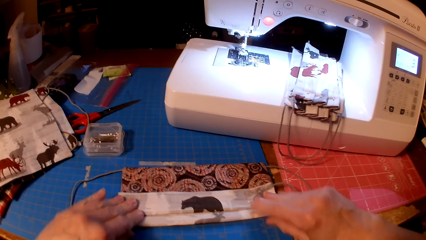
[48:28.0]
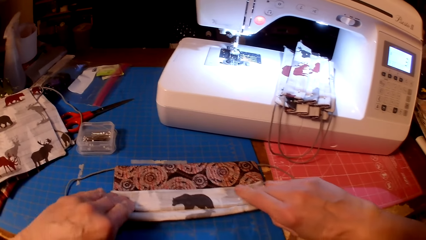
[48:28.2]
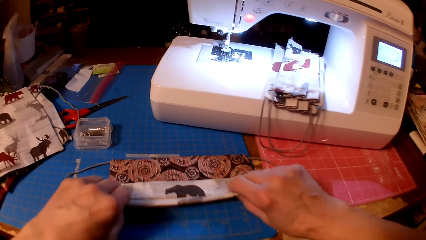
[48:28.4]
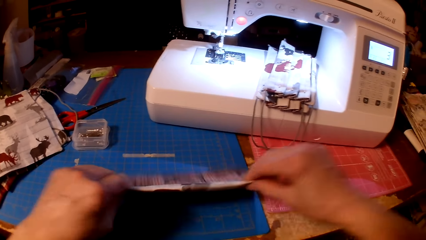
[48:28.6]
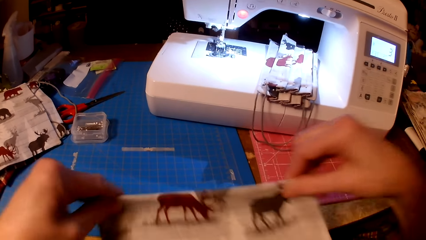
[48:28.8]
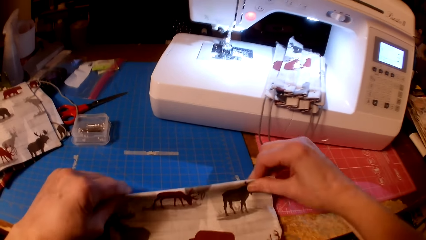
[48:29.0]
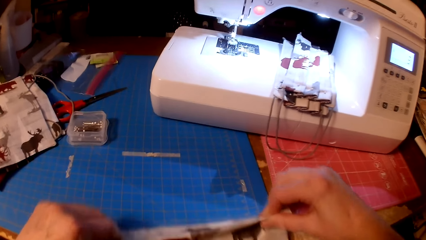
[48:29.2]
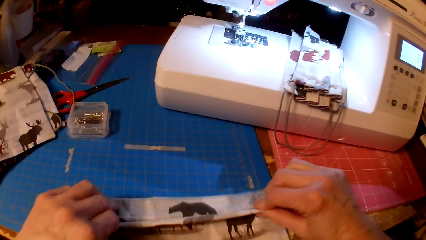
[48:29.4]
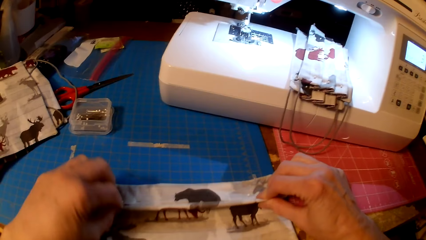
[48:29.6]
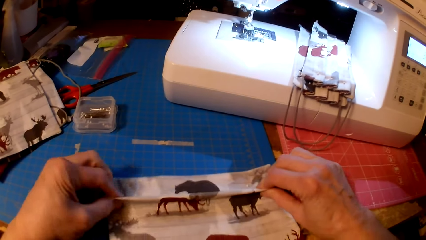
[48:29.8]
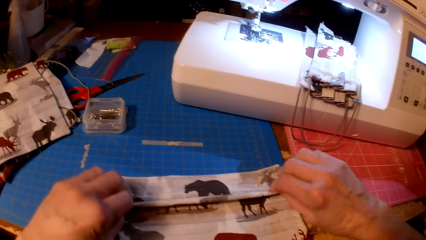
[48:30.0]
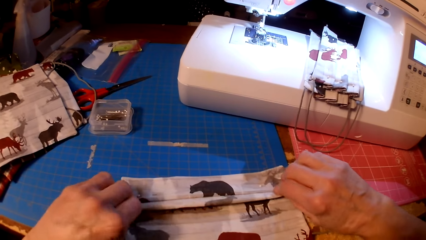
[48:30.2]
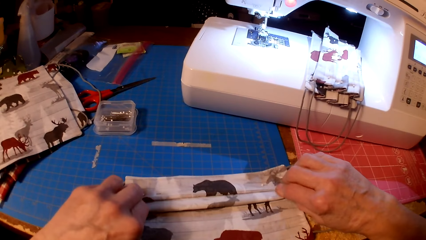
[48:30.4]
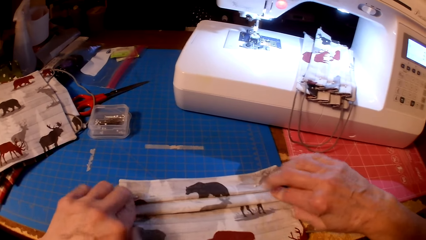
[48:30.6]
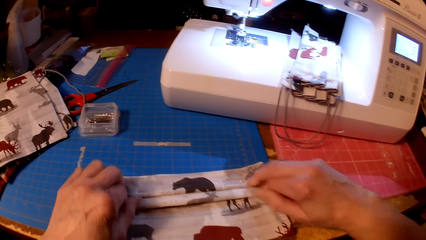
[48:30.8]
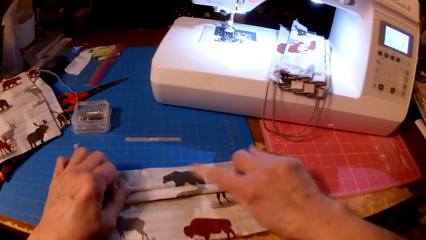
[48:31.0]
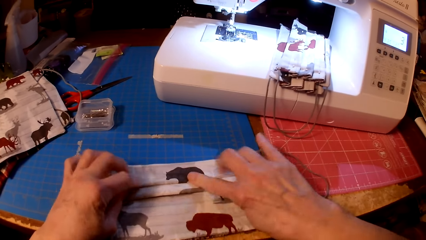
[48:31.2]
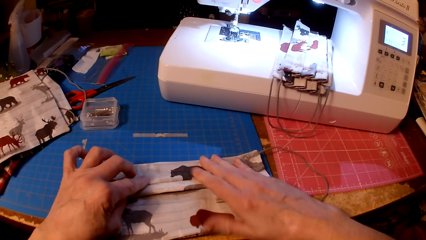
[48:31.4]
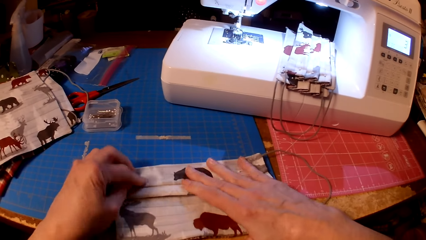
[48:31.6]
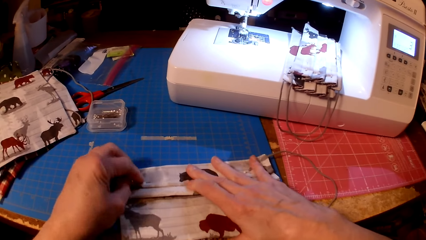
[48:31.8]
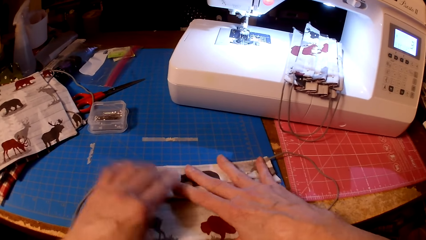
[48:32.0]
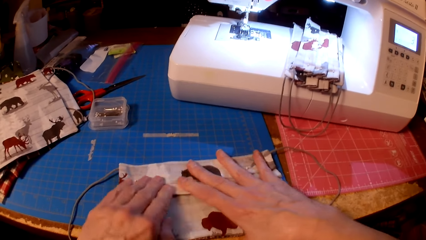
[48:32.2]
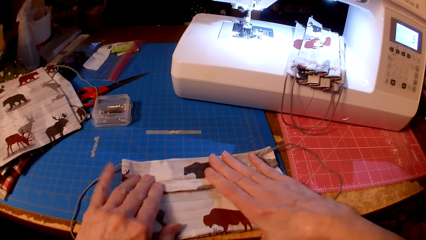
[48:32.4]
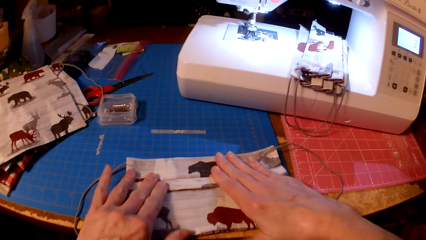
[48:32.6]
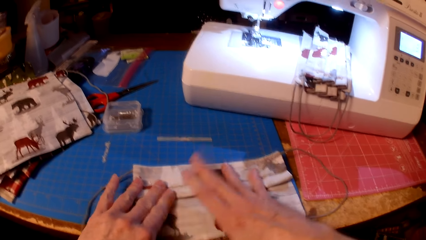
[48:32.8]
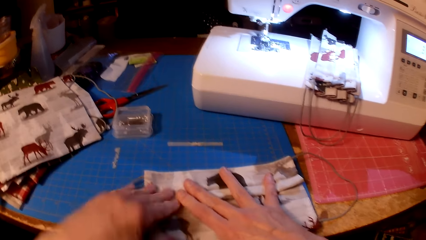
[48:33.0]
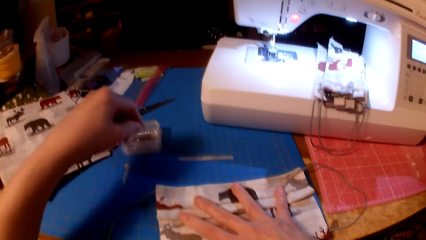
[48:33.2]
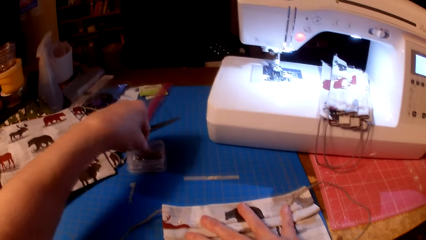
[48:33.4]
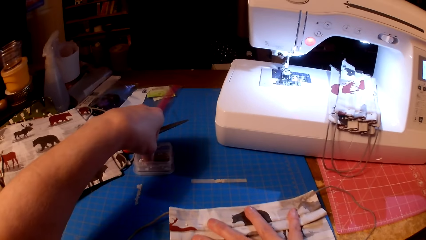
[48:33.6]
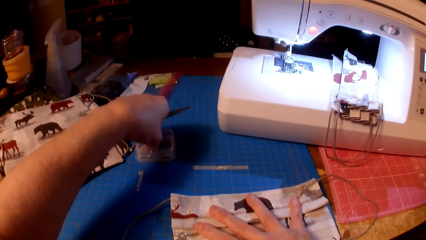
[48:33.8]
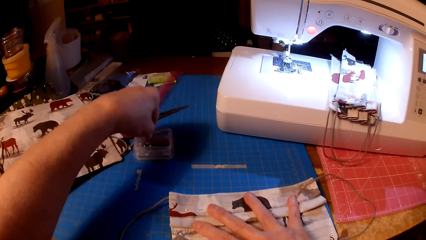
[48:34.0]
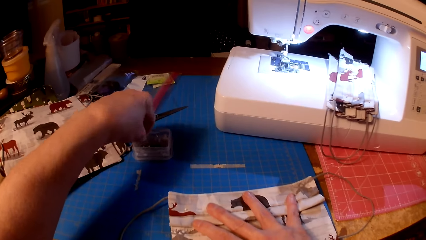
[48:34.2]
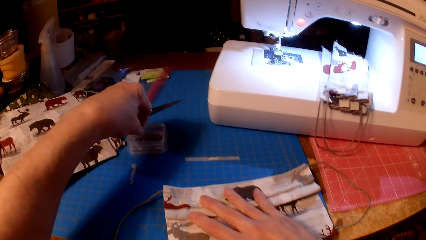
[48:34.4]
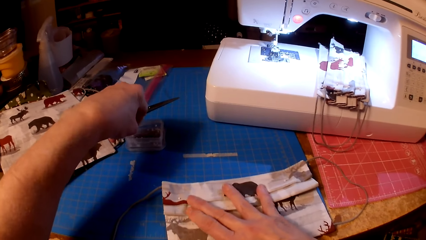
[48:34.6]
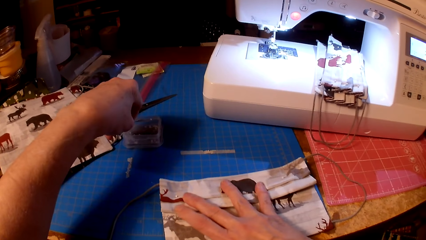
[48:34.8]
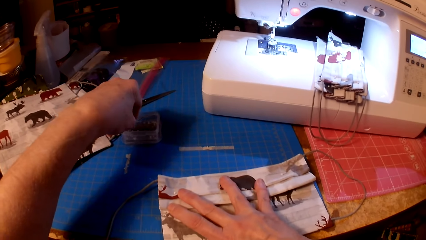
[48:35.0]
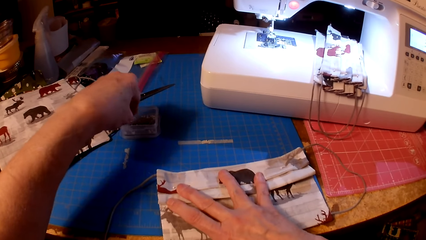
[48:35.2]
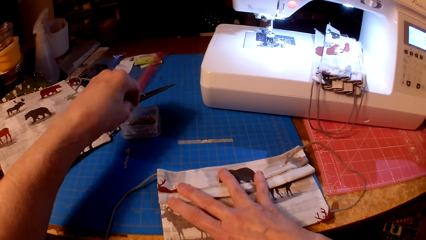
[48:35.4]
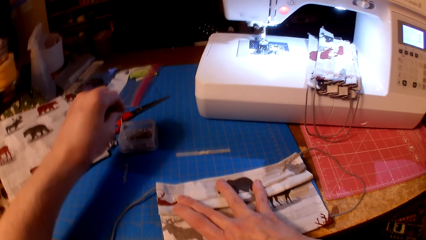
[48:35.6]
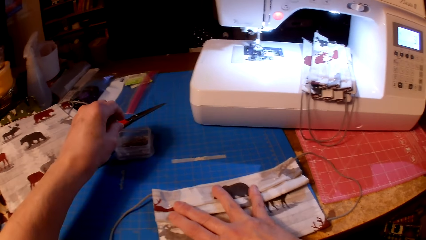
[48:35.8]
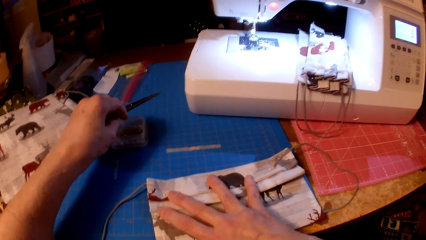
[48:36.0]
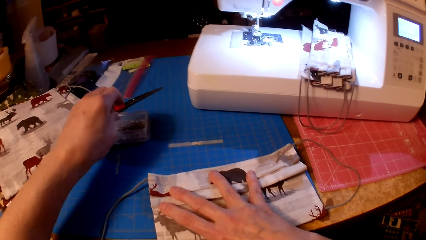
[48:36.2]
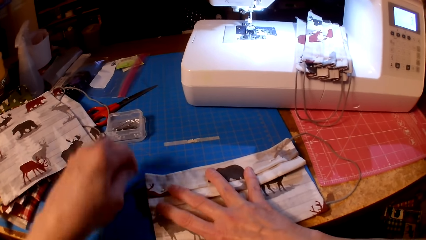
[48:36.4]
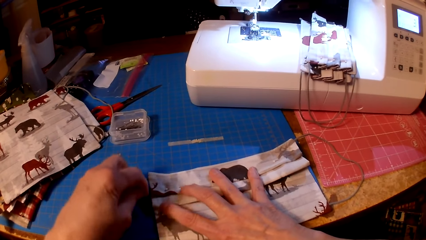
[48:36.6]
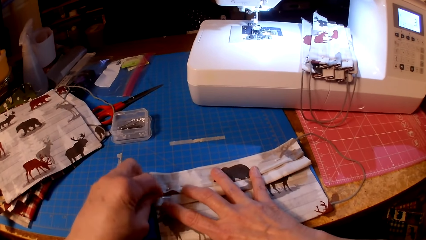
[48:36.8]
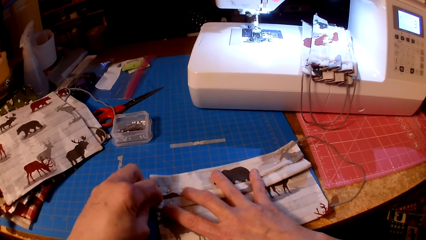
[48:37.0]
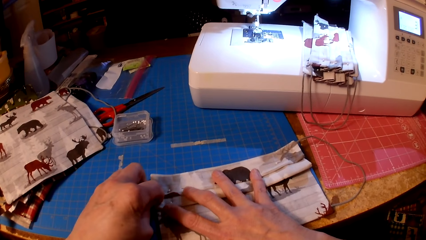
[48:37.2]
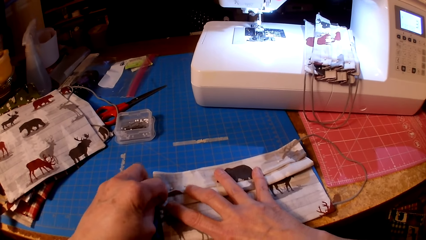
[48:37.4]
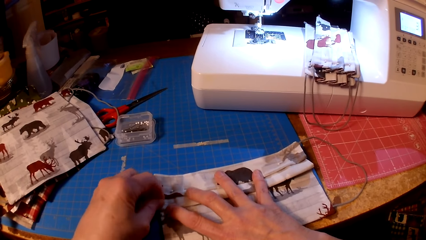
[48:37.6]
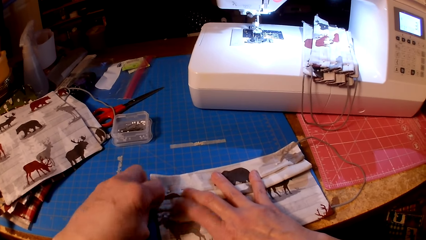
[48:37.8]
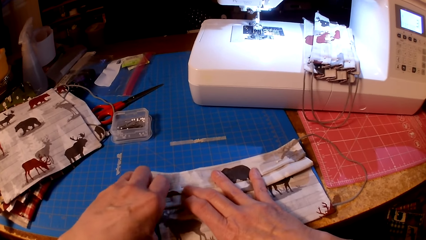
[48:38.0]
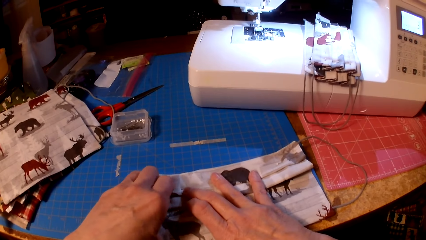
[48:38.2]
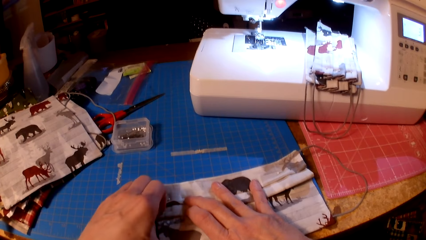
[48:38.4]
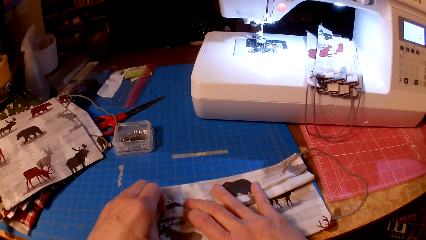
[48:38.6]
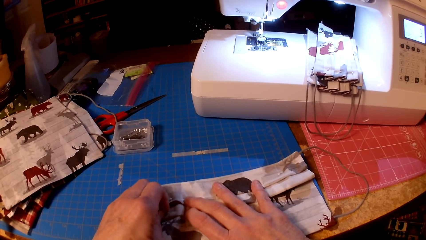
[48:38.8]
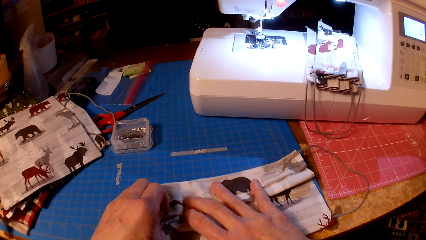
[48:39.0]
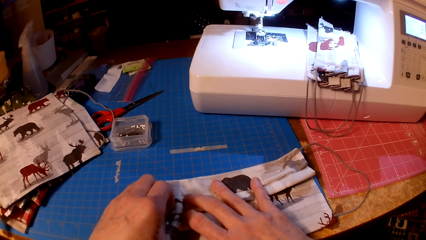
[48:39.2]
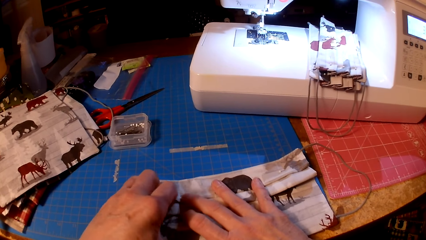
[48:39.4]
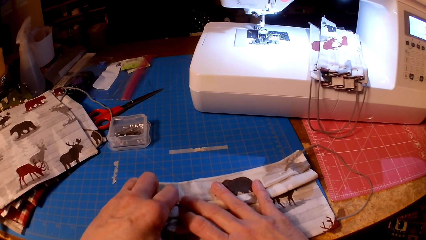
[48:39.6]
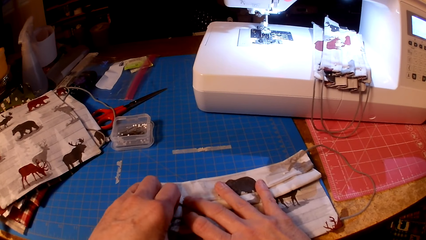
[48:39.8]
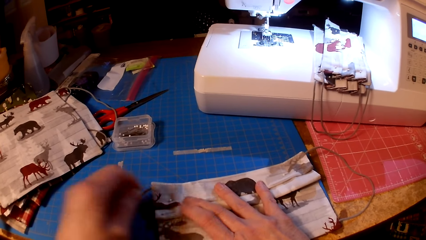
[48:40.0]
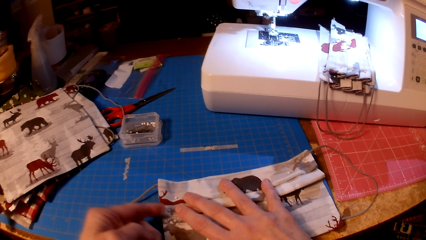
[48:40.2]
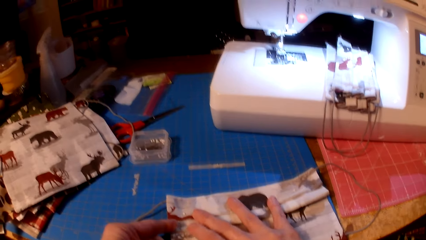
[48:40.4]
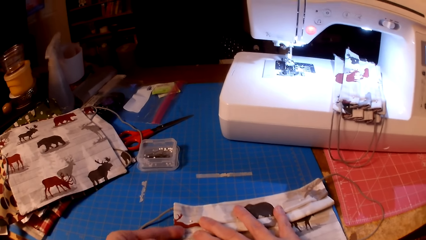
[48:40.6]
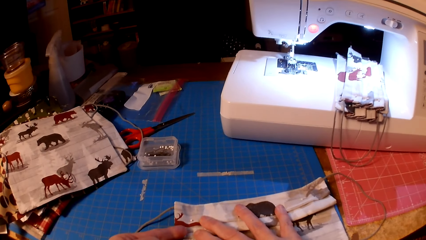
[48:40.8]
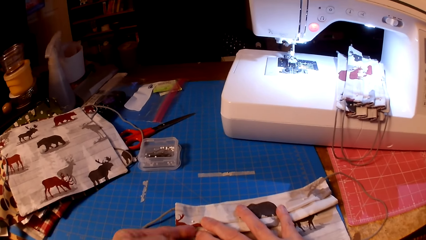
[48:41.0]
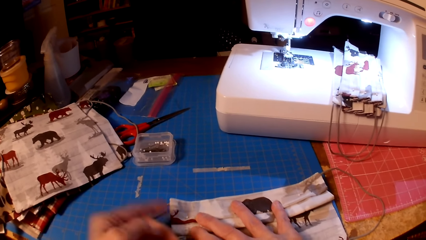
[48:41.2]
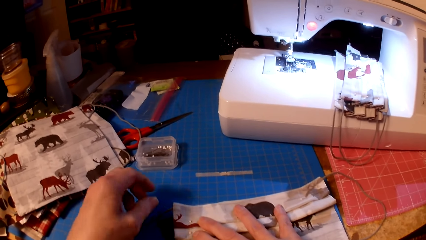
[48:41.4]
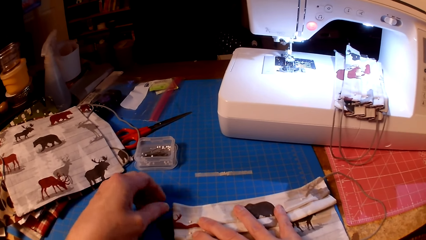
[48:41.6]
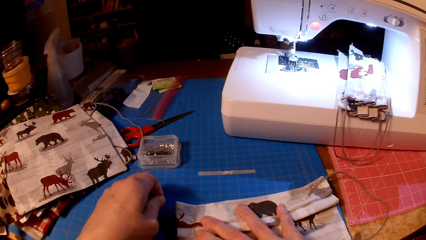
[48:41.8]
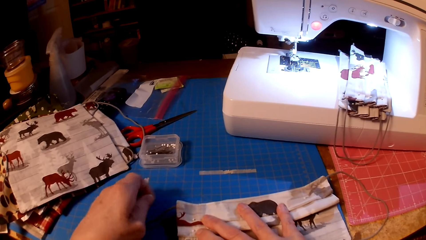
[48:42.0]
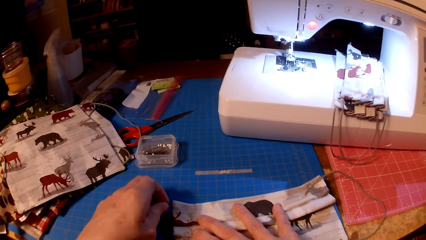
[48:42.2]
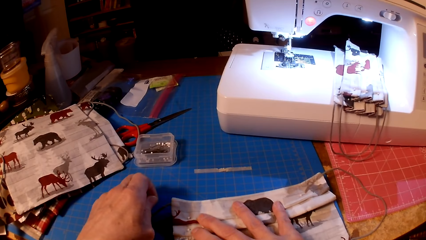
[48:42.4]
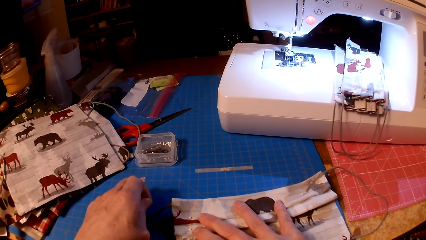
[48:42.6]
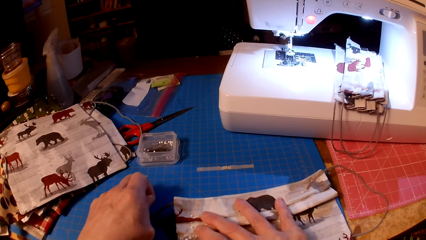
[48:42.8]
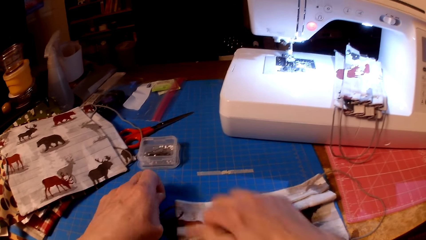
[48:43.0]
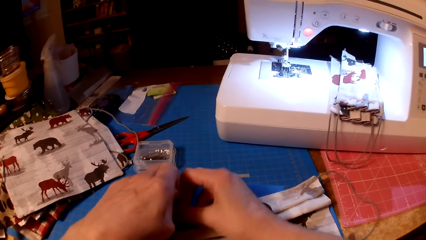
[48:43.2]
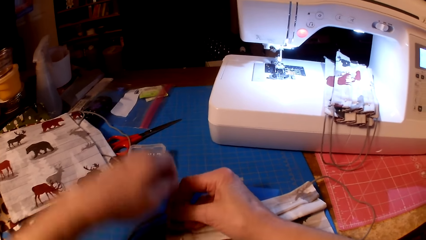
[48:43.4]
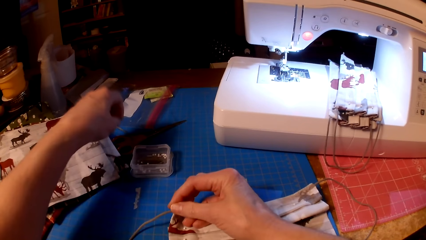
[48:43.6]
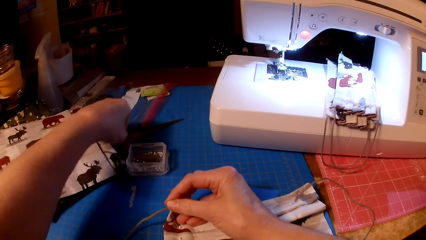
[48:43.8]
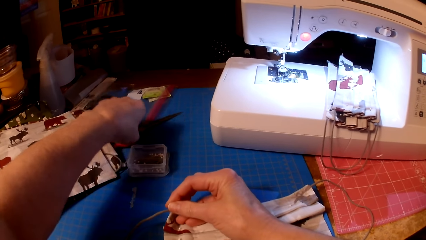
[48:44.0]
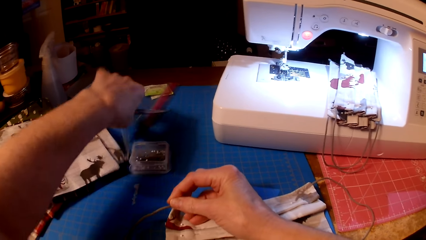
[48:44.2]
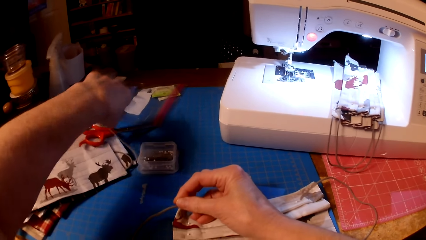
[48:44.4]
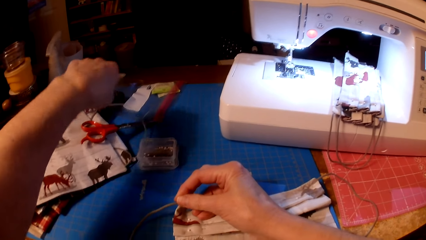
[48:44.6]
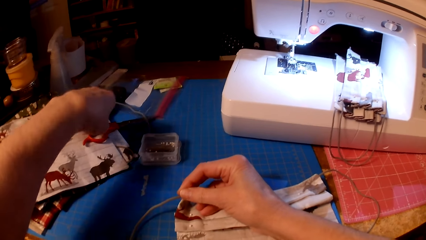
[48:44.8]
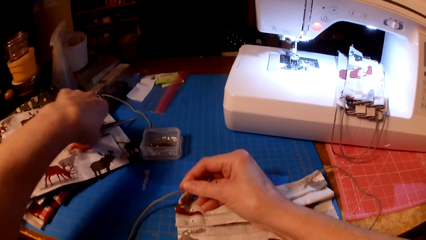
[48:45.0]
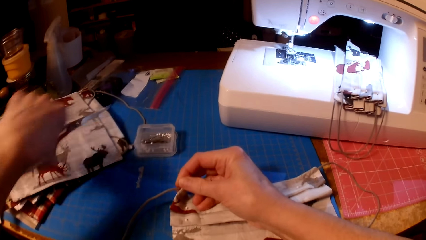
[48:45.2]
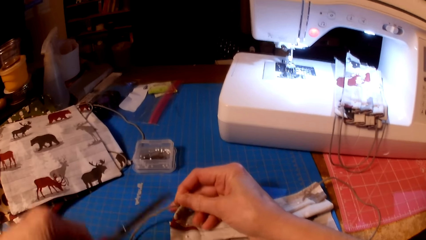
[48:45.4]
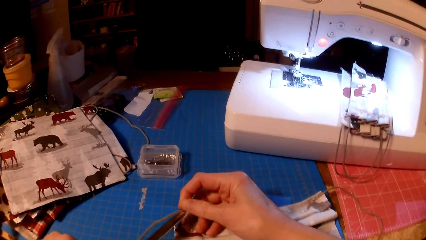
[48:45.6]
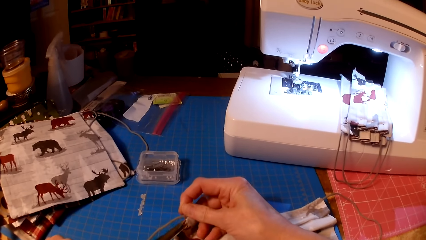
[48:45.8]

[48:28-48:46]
The camera wearer picks a pin. They pin the piece of cloth. They pin the fabric. They pick the scissors.
